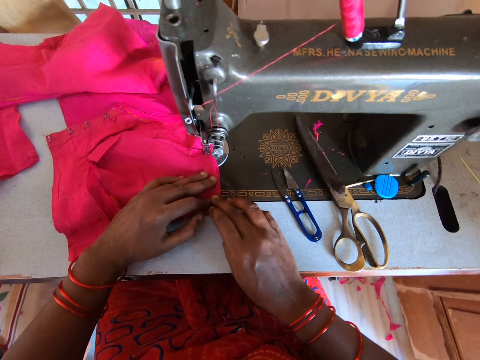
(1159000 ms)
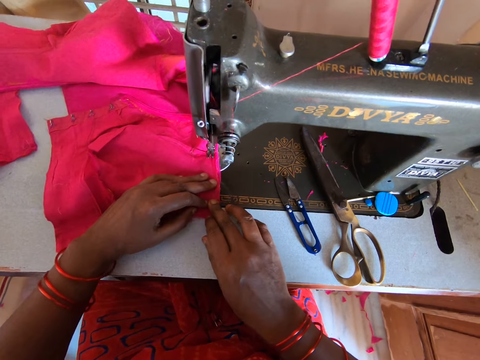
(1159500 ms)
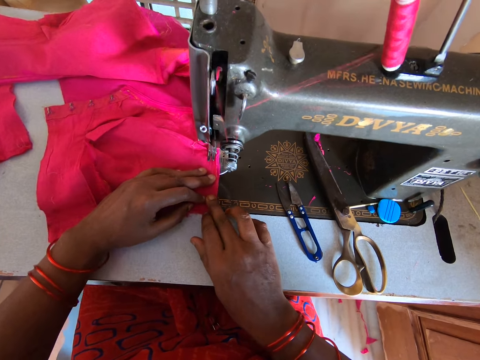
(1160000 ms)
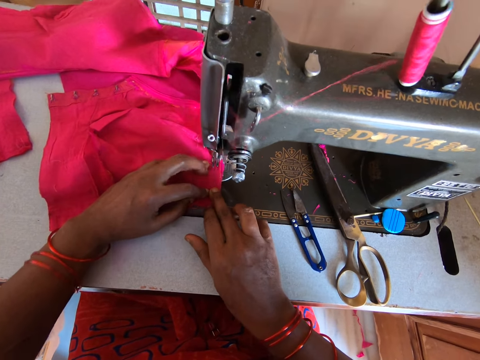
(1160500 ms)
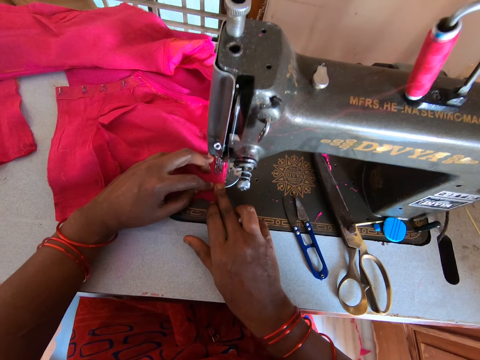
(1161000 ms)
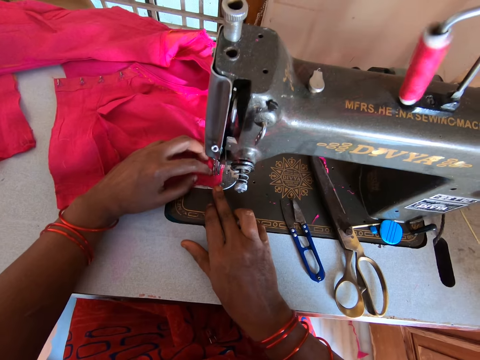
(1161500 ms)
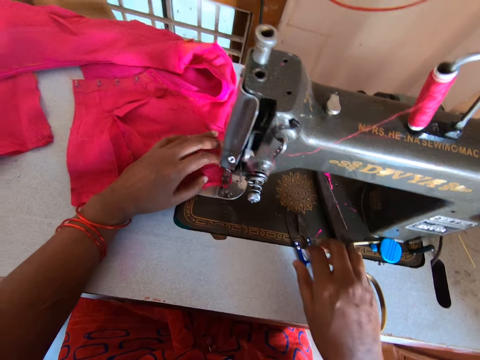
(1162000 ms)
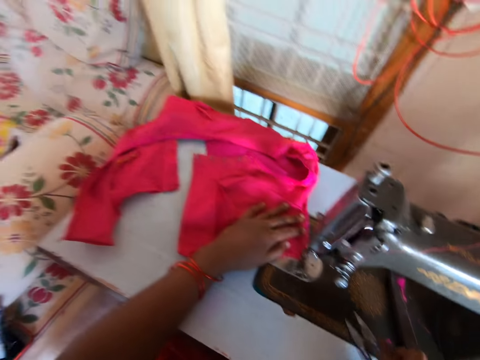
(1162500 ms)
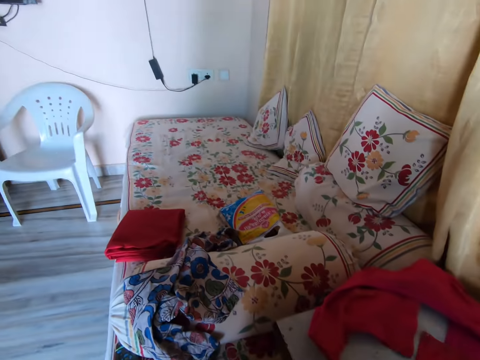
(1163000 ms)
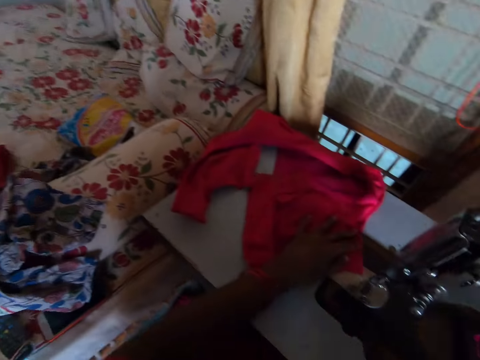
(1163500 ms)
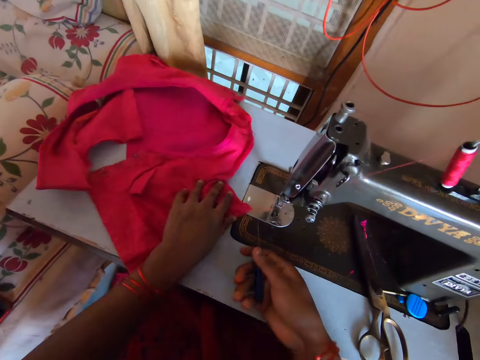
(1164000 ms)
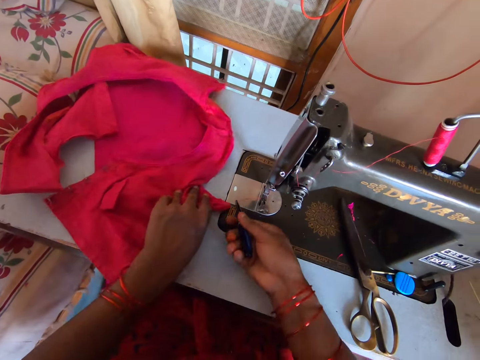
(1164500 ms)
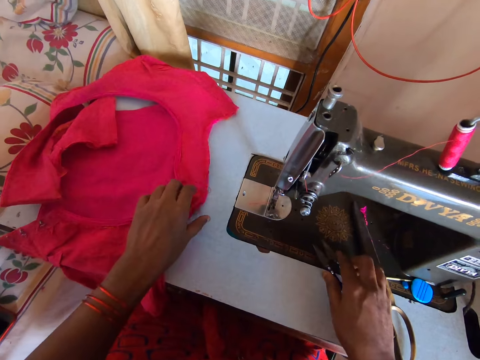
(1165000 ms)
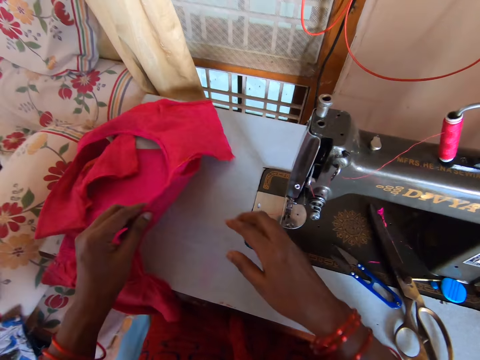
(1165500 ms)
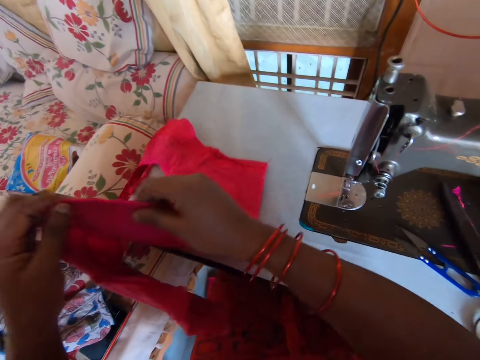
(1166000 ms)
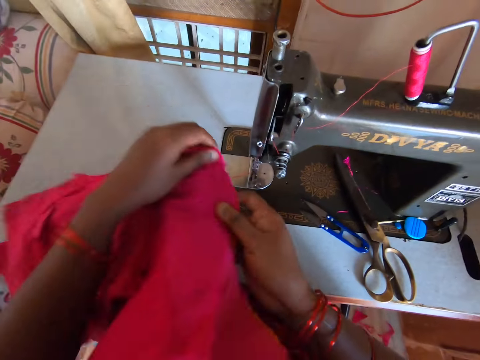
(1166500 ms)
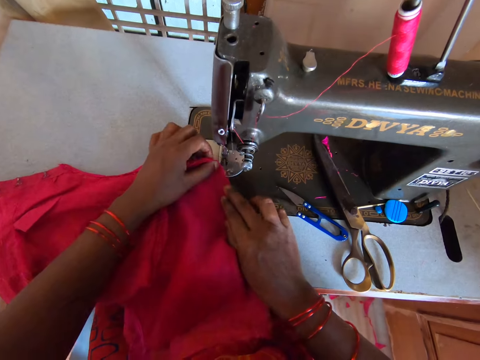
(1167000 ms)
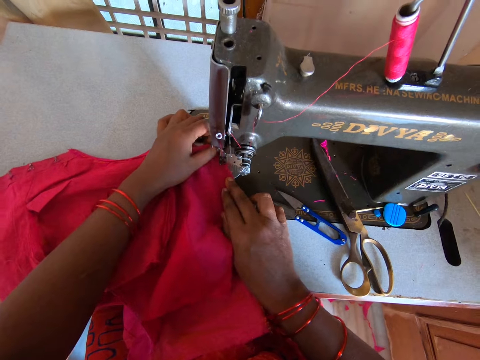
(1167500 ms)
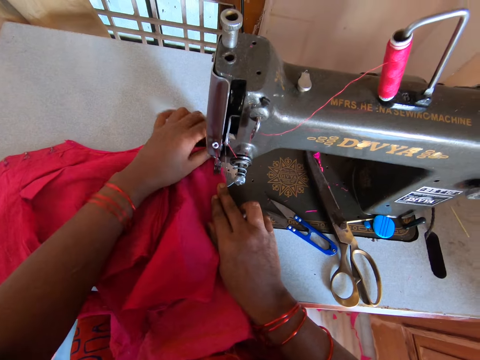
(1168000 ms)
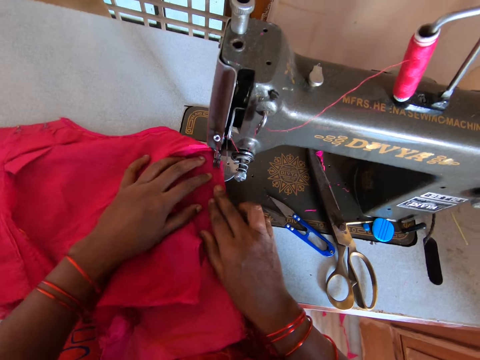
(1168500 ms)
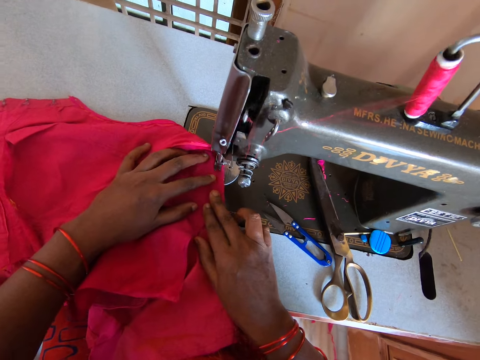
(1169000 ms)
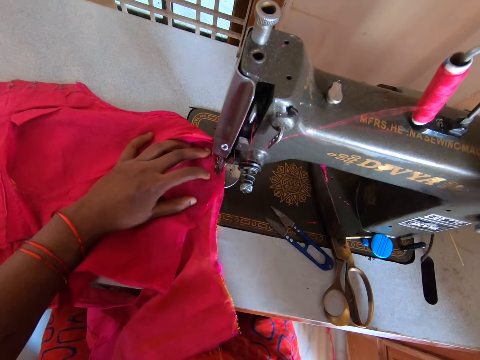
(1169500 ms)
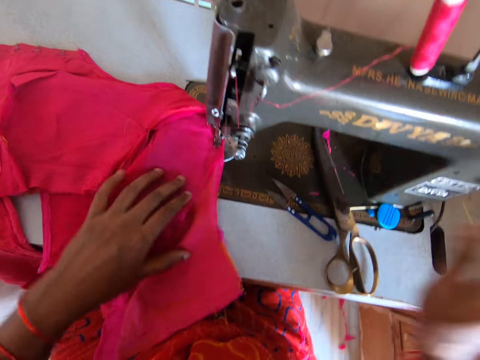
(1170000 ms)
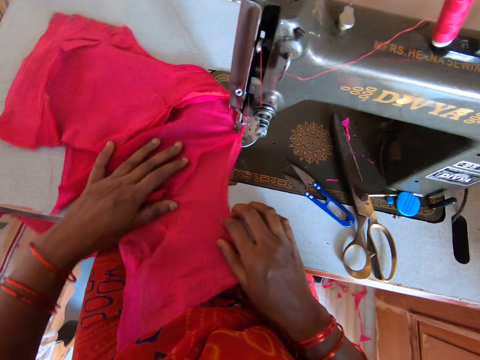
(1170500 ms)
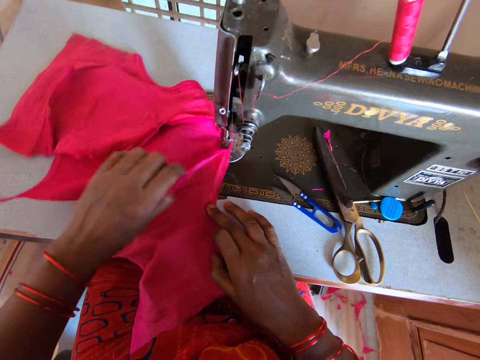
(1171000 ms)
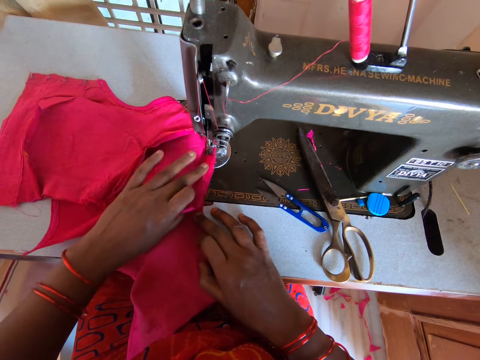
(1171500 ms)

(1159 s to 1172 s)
The camera wearer sews the cloth or fabric with a sewing machine. They look around. They pick up the u type cross scissors. They cut the thread with the pair of scissors. They drop the fabric. They place the u type cross scissors on the sewing machine. They pick up the fabric. They pick it up again. They turn the fabric. They place the fabric on the sewing machine. They hold the cloth with both hands. They adjust the fabric. They sew the cloth with the sewing machine. They stretch the fabric.

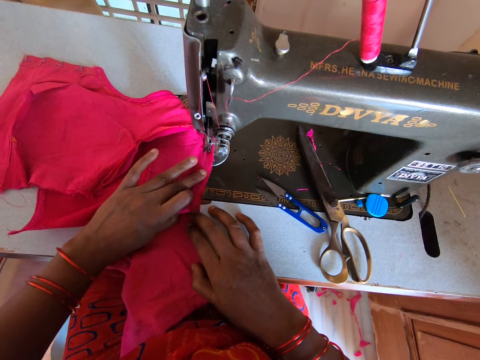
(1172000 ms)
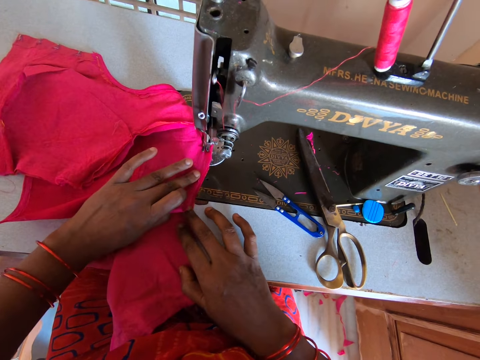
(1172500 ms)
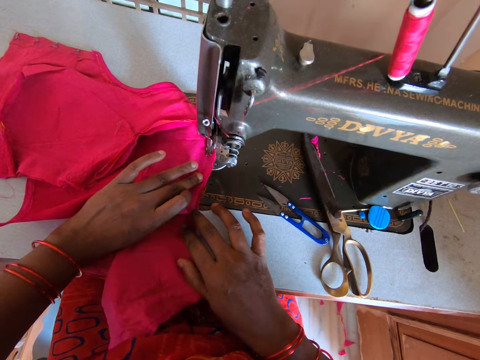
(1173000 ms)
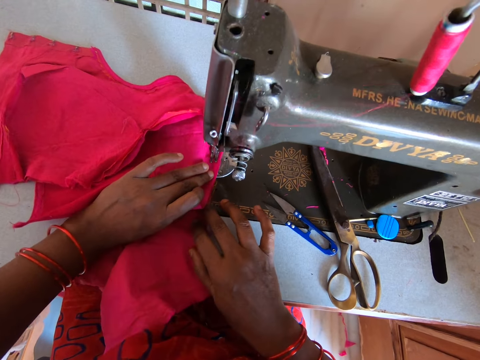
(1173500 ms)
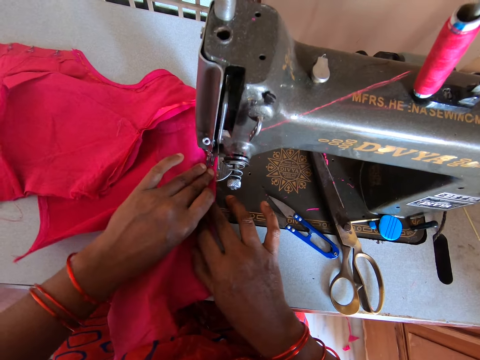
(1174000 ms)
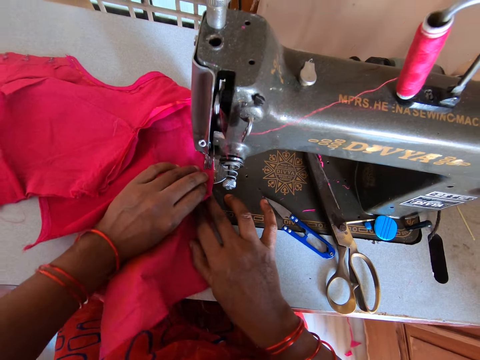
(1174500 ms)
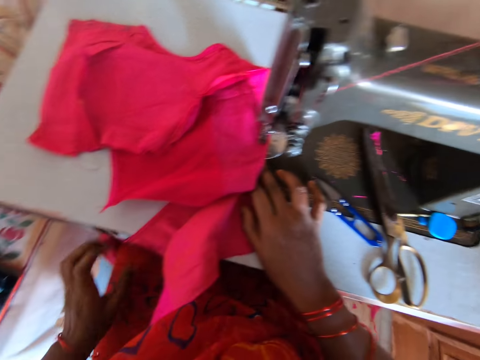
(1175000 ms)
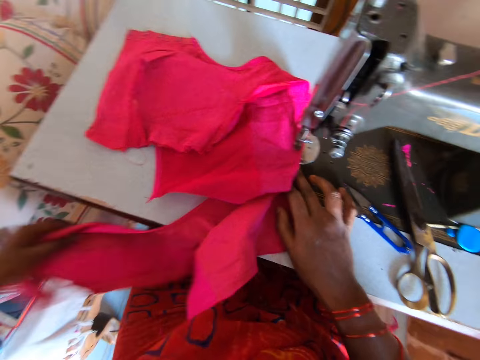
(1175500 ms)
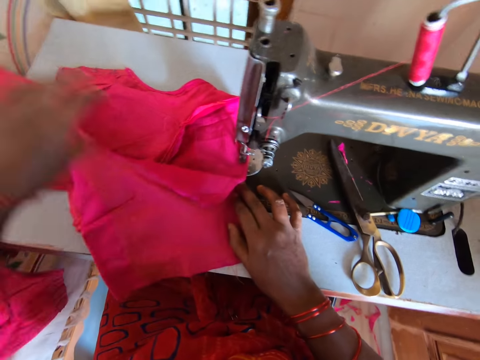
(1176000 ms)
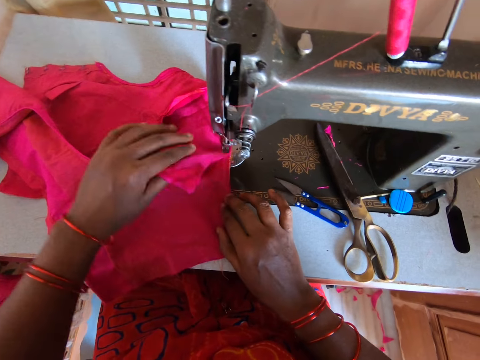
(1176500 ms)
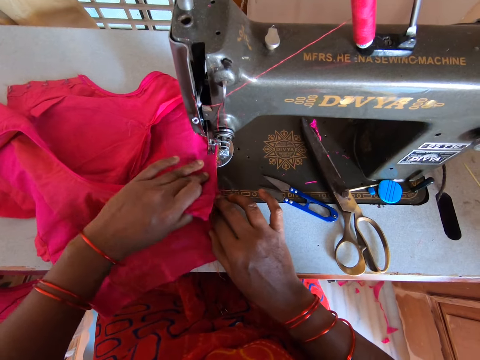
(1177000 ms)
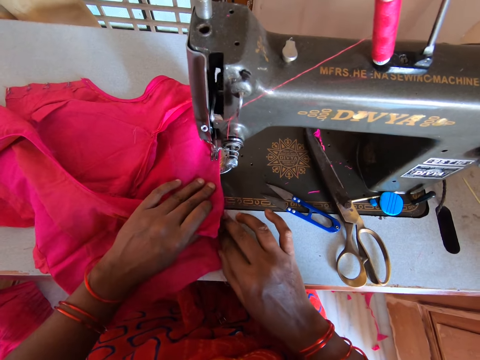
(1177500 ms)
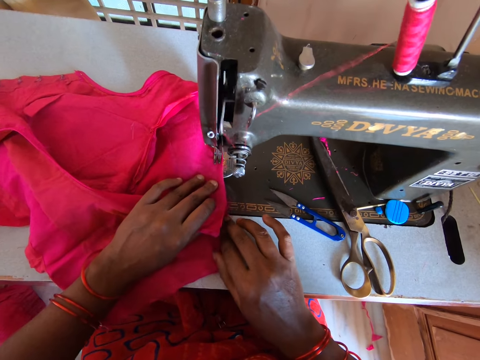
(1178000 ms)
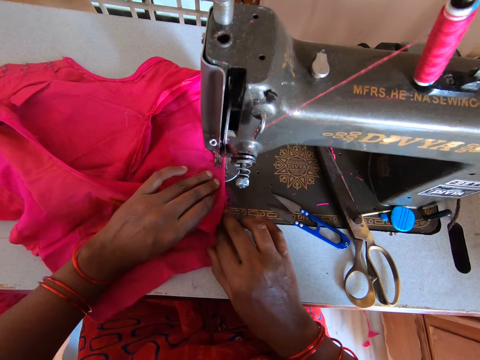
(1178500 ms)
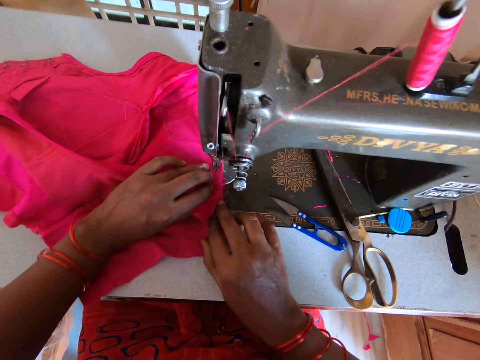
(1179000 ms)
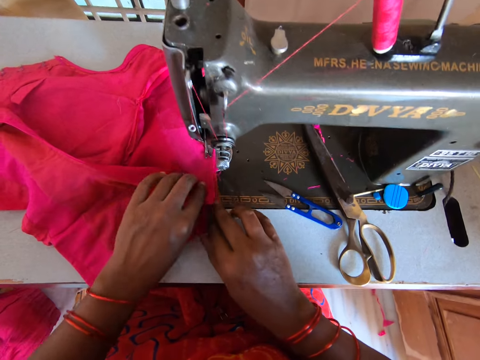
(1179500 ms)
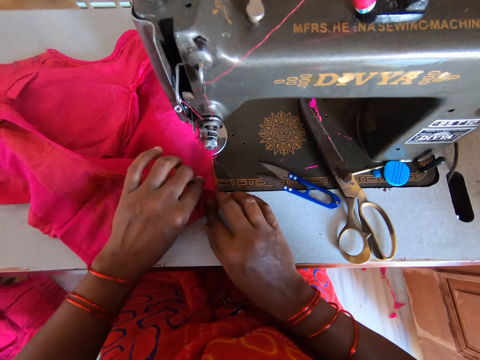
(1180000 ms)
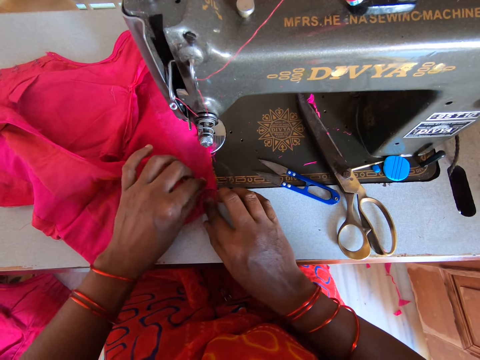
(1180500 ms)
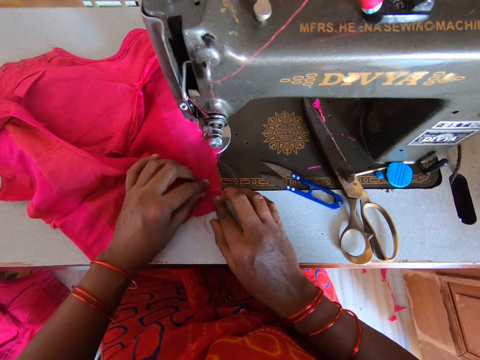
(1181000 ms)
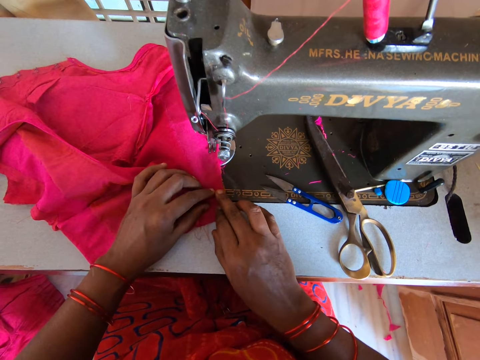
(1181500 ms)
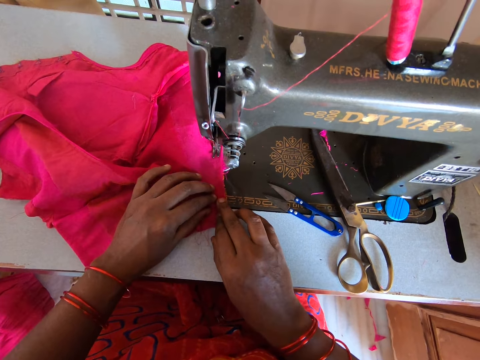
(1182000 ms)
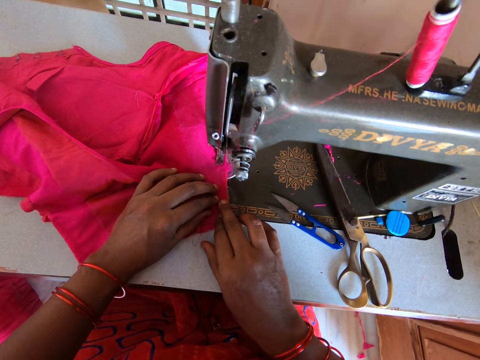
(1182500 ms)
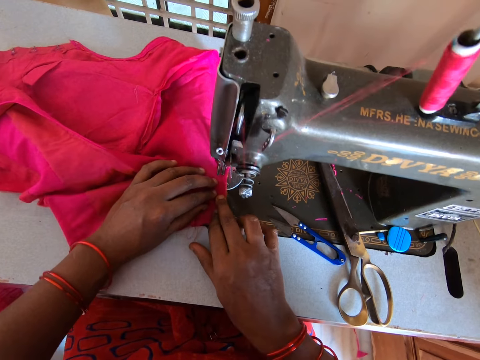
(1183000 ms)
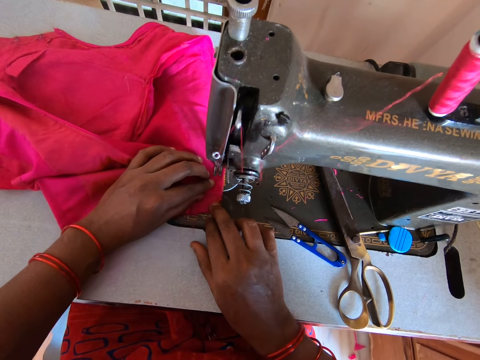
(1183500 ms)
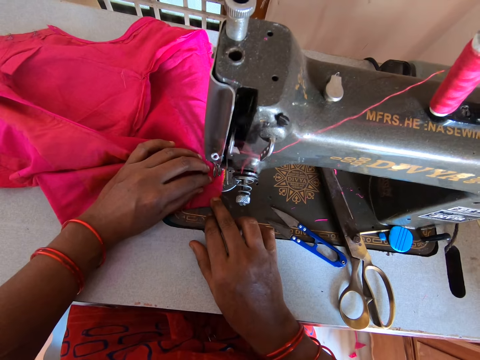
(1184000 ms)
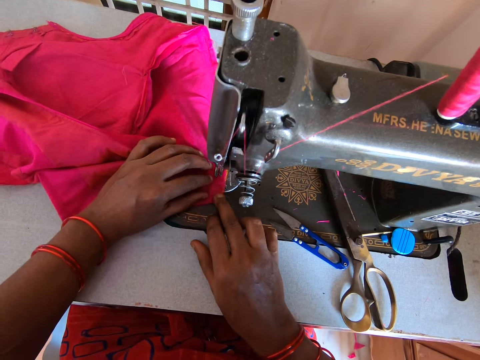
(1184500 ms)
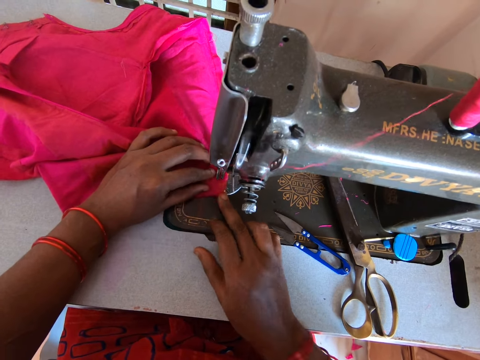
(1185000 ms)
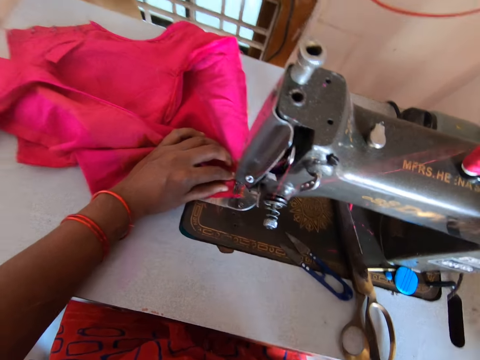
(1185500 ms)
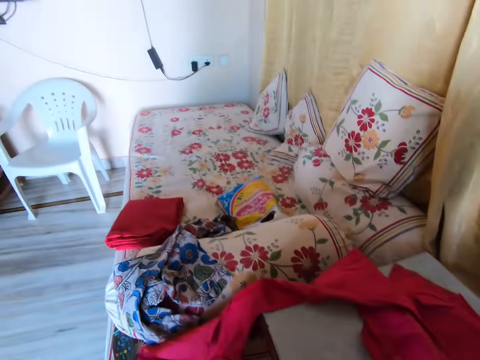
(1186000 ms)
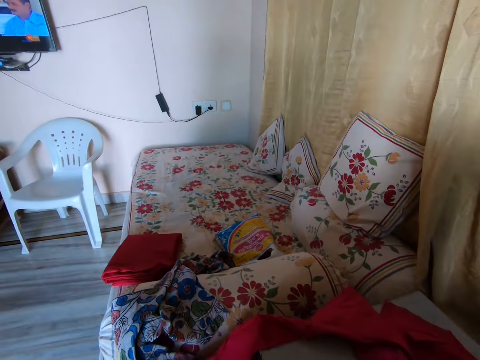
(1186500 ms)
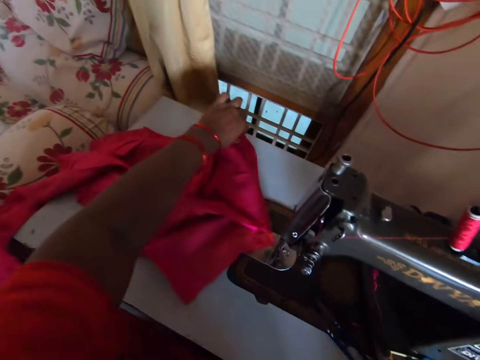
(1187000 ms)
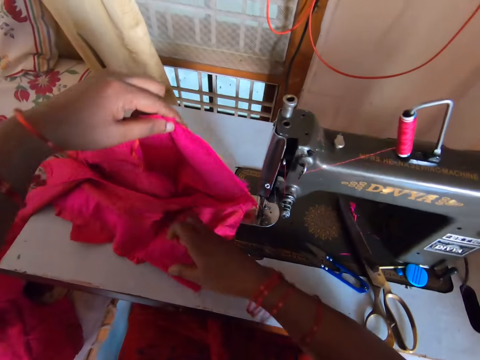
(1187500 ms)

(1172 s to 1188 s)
The camera wearer aligns the cloth or fabric with both hands. They sew the cloth with a sewing machine. They stretch the fabric. They lift the cloth with the left hand. They adjust the fabric. They align the cloth with both hands. They sew the cloth with the sewing machine. They align the cloth with both hands. They sew the cloth with the sewing machine. They lift the right hand. They look around. They lift the fabric.
